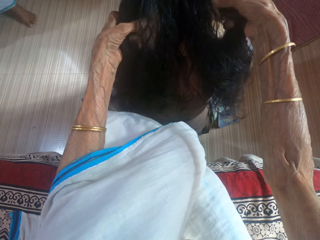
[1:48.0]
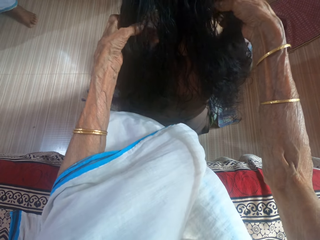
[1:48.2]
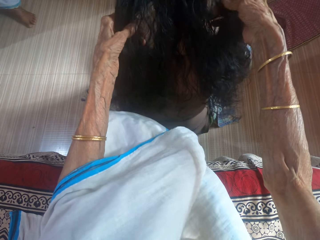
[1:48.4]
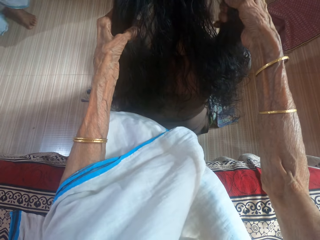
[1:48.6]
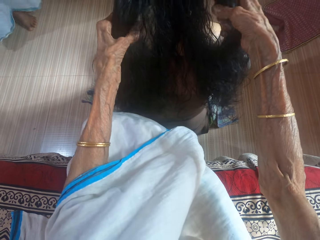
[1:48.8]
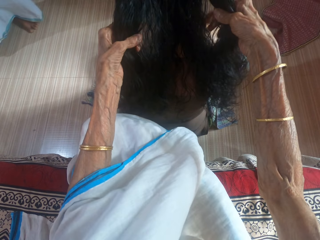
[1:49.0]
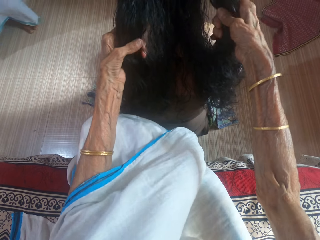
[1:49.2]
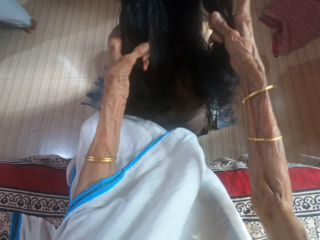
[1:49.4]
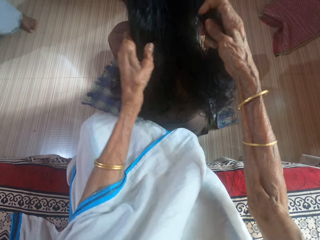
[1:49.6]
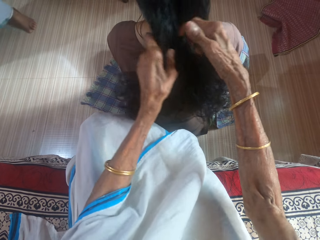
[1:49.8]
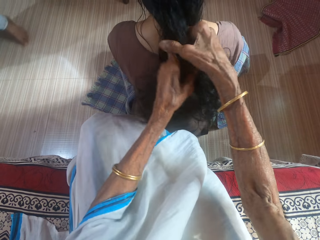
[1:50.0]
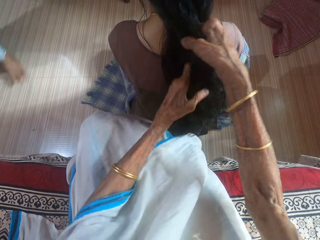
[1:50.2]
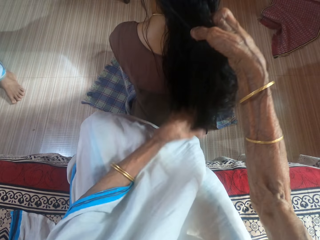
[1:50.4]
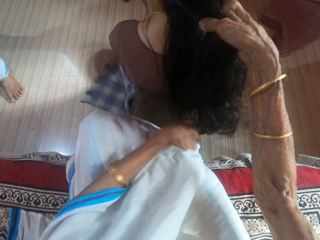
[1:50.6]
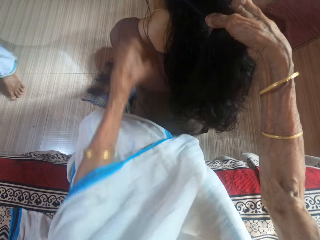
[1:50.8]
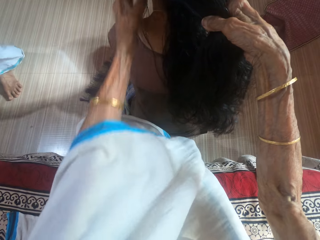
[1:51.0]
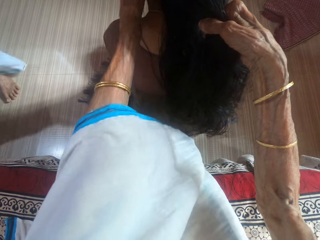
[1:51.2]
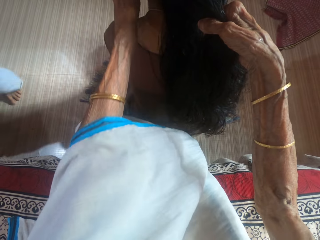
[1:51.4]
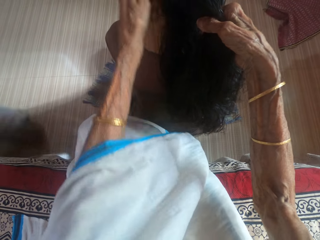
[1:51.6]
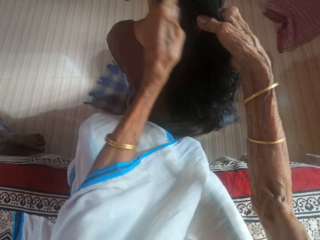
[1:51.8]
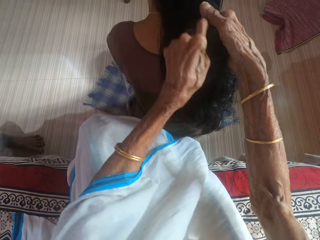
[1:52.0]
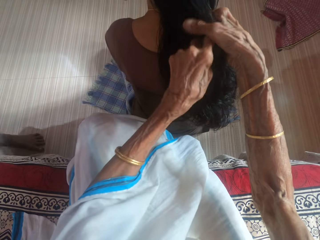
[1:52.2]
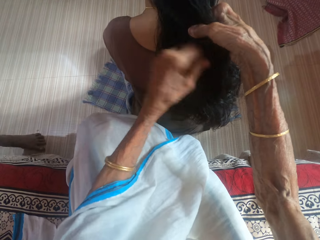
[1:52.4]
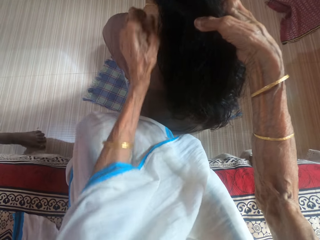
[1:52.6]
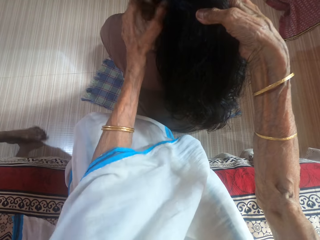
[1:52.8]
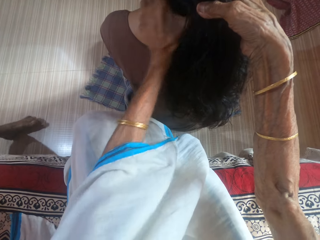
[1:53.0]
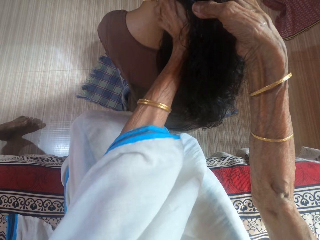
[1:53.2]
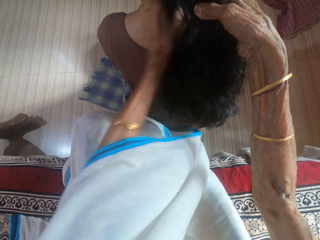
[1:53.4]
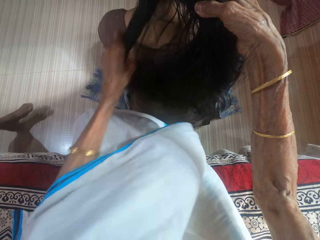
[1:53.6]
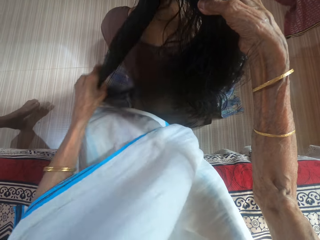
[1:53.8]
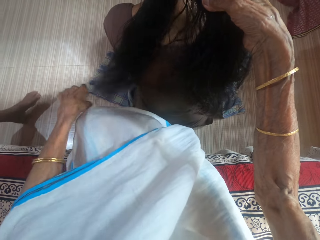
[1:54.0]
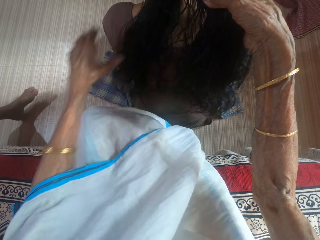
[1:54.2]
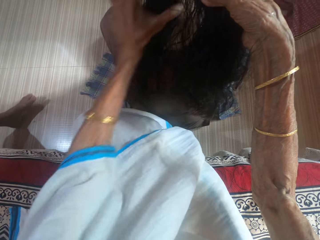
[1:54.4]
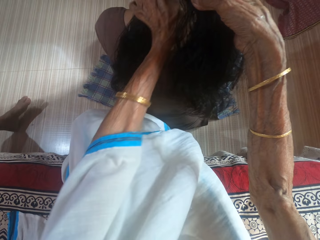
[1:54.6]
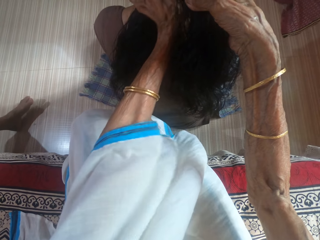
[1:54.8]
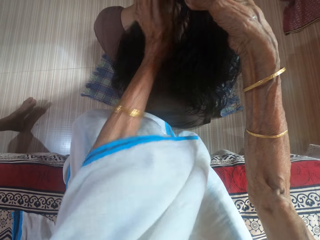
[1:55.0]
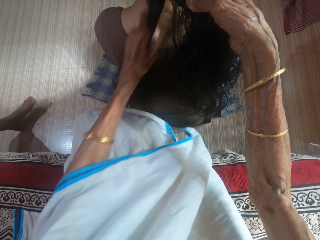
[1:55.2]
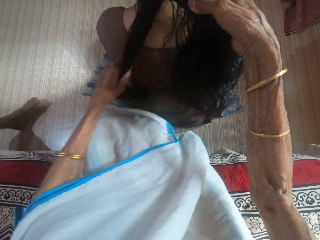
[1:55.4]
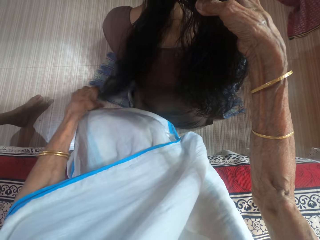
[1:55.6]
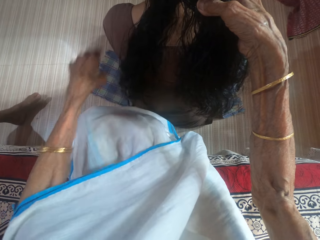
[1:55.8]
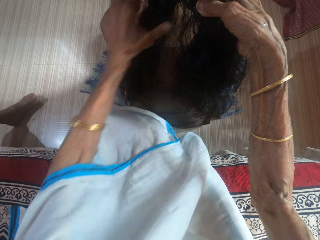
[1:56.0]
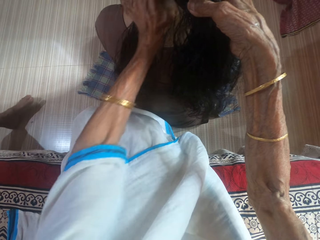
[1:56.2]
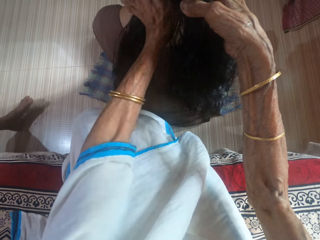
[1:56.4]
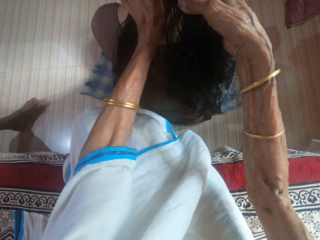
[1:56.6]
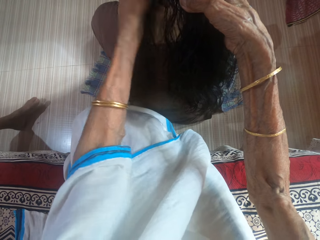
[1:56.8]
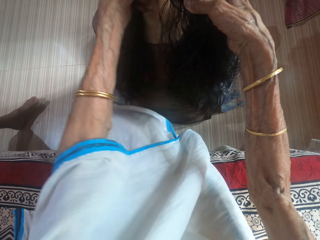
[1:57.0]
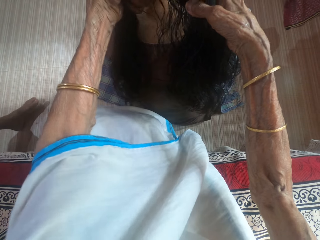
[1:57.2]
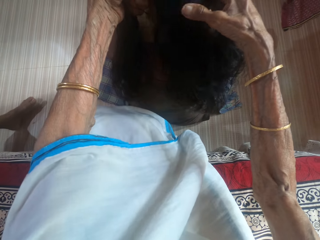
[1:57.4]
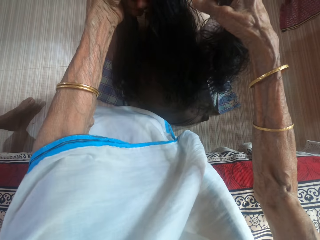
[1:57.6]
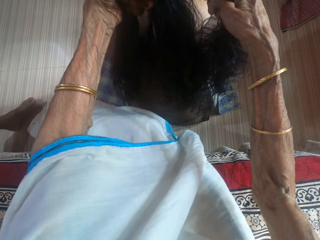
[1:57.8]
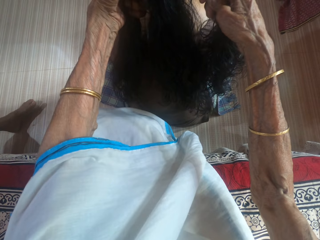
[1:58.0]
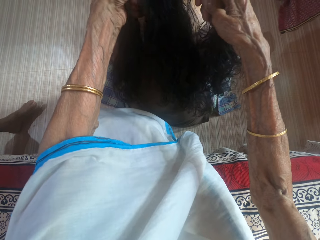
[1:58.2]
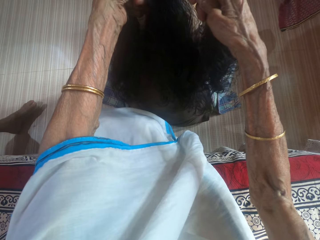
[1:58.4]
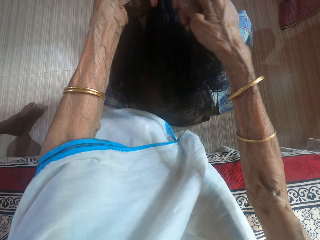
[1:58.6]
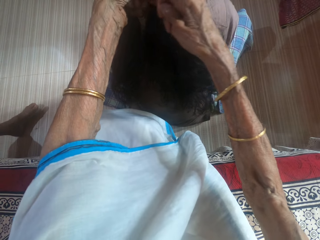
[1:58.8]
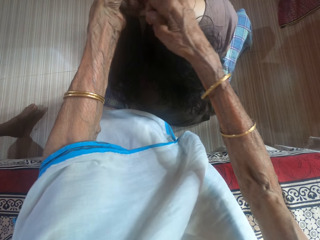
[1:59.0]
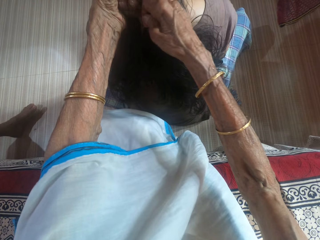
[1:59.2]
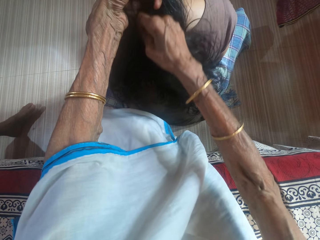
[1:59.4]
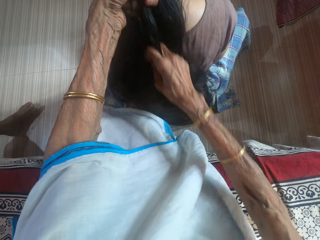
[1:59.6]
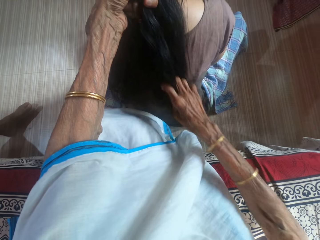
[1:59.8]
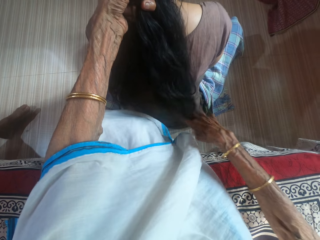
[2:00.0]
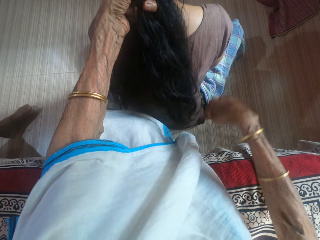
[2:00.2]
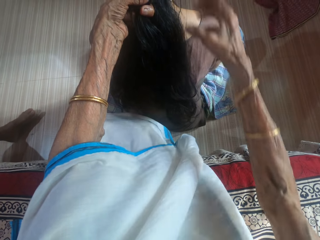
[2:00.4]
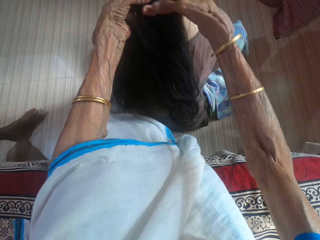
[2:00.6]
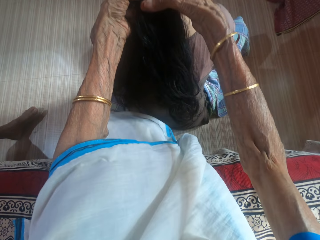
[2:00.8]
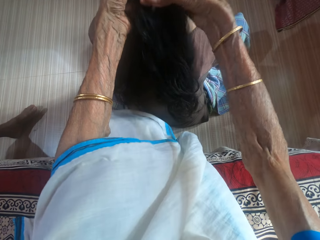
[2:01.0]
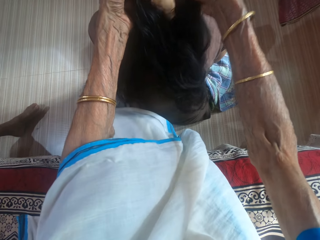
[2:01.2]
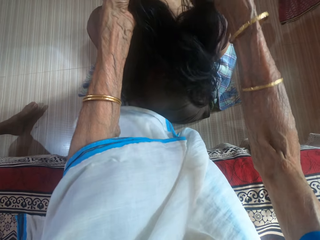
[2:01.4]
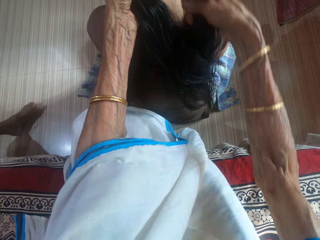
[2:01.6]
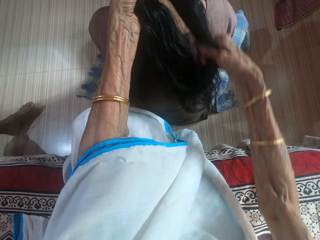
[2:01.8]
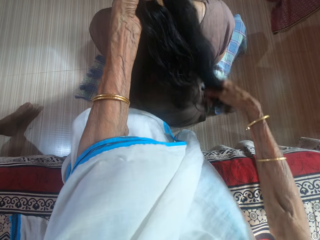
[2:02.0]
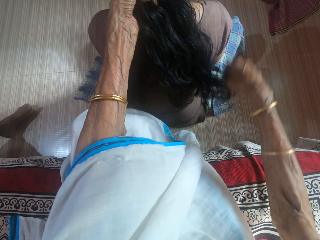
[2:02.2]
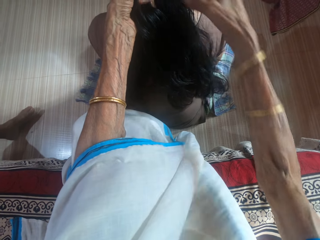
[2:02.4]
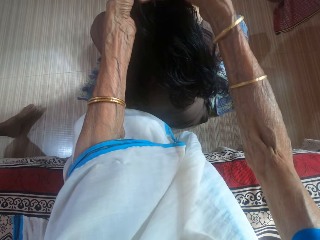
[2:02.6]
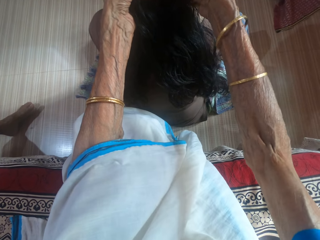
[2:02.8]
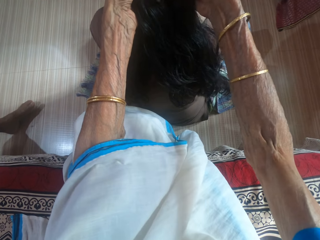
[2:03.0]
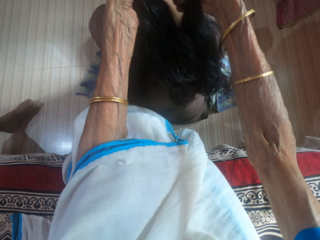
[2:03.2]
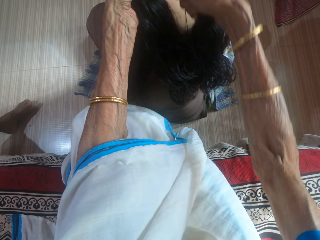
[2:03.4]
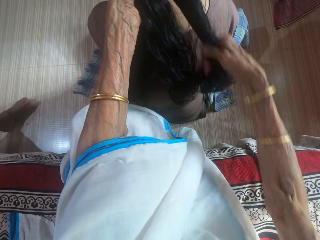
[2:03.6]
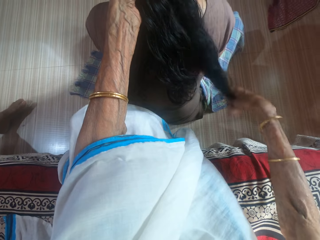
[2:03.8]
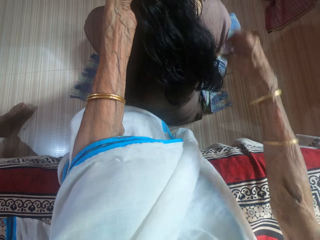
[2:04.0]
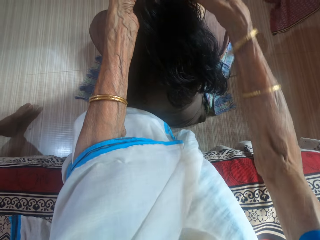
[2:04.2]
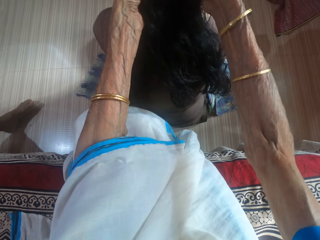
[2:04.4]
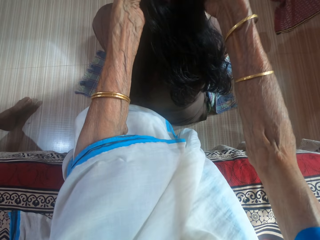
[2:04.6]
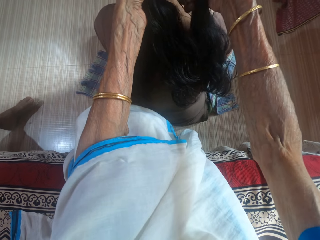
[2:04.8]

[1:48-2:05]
The camera wearer divides the hair into three parts. They weave the hair of the woman.

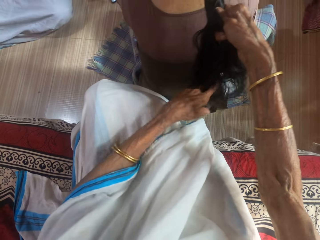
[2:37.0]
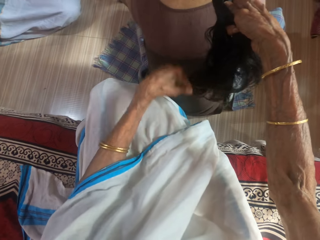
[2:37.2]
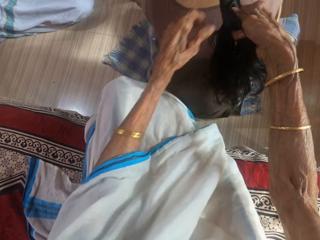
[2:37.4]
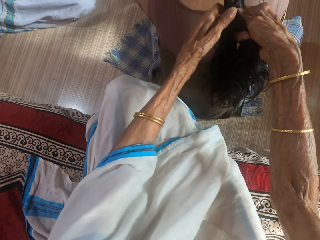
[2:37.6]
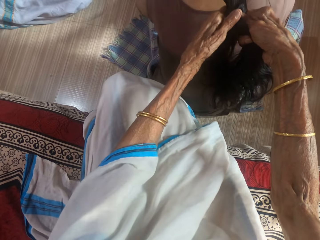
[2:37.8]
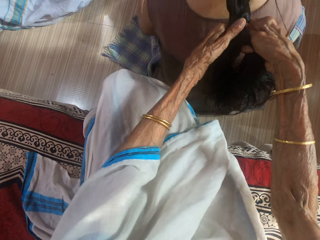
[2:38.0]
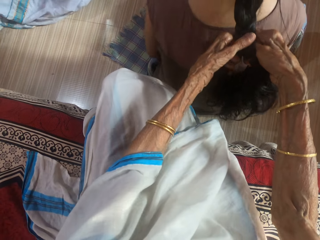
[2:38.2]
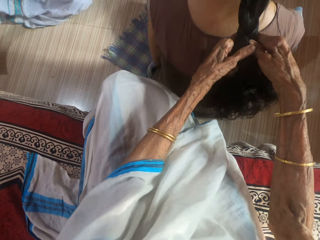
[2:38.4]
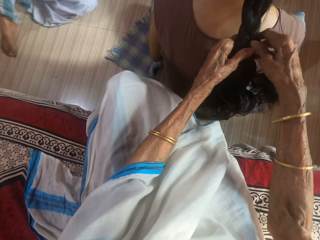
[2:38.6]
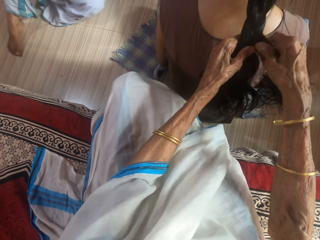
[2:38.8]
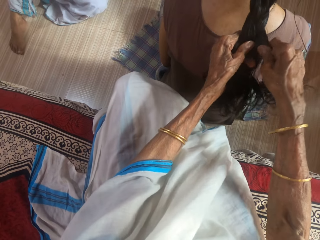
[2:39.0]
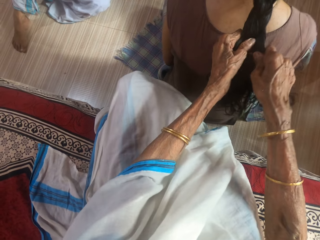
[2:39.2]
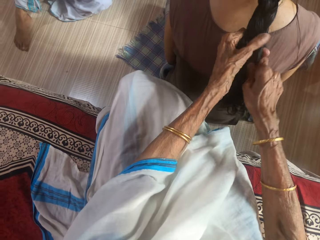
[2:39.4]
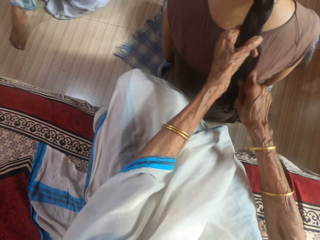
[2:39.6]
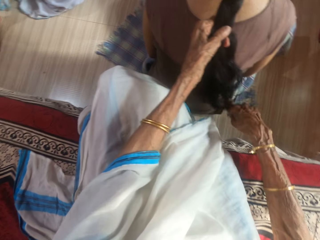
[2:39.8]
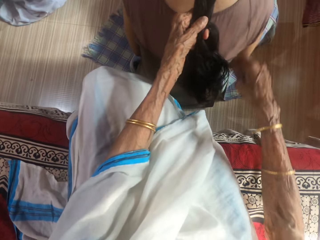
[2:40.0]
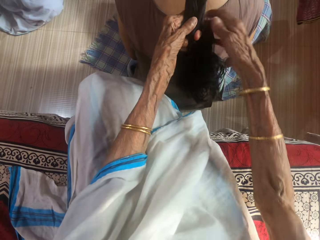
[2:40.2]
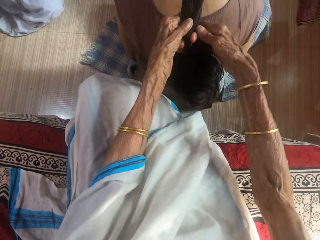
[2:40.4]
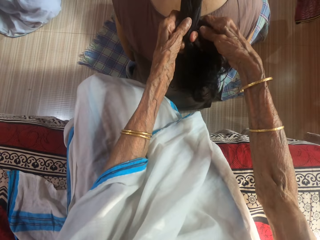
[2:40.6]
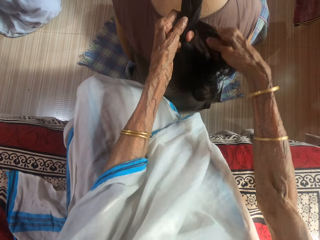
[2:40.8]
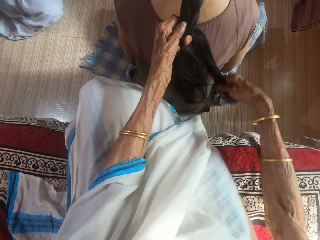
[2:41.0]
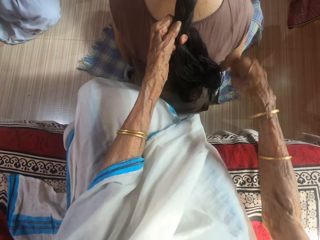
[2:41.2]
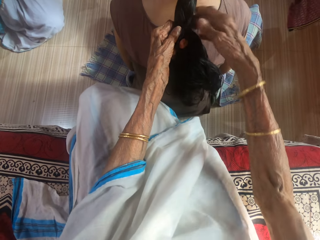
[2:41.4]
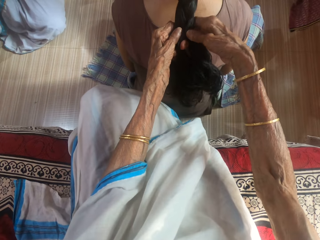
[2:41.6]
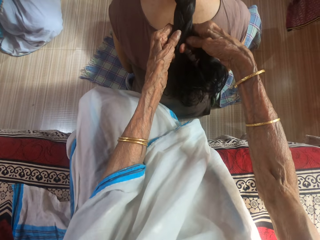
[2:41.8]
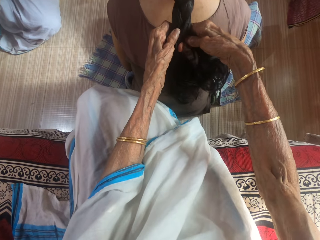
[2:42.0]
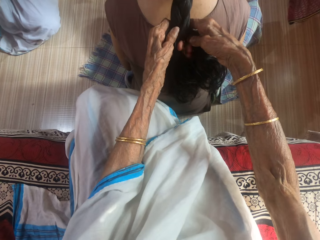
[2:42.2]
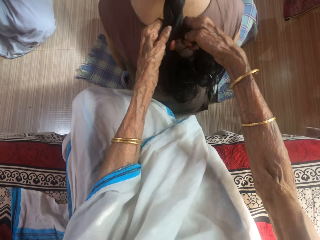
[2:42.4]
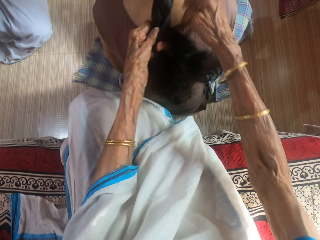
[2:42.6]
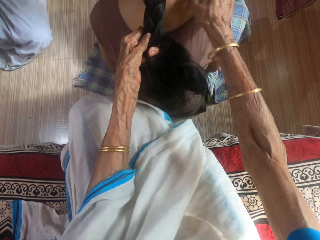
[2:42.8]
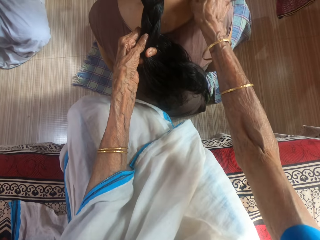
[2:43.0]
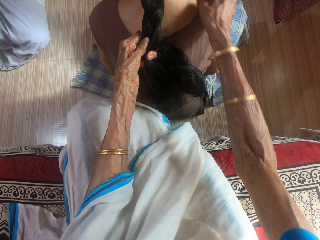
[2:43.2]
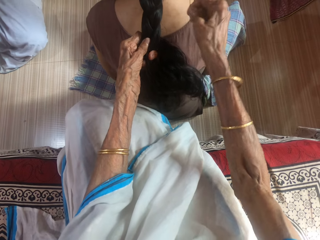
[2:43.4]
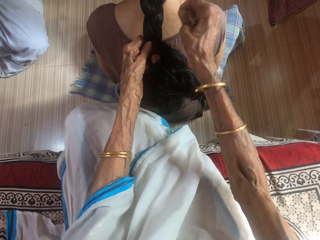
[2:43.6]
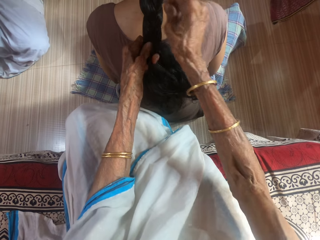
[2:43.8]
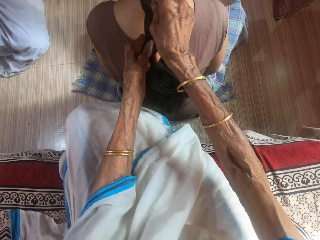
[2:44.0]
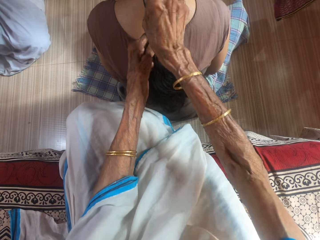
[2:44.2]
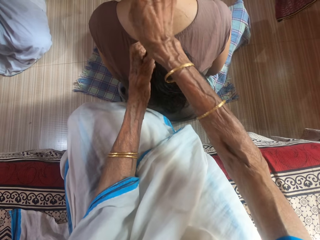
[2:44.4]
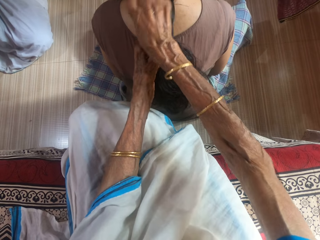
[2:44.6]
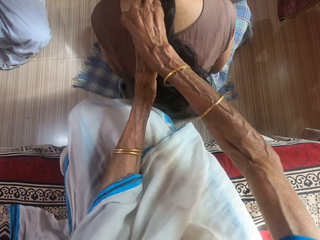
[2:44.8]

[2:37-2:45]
The woman takes the phone from the floor.
